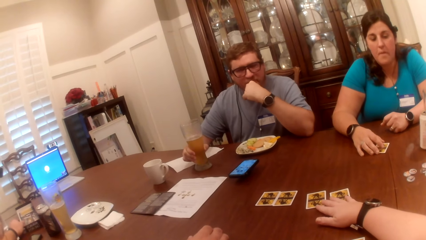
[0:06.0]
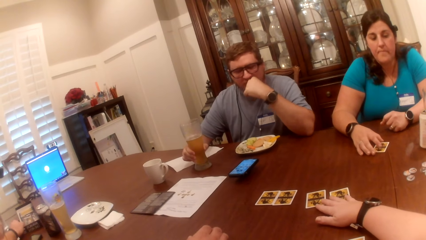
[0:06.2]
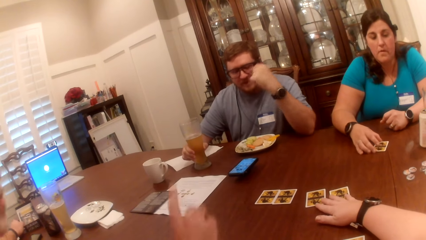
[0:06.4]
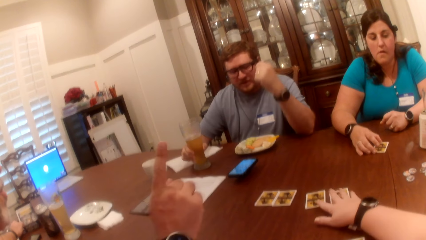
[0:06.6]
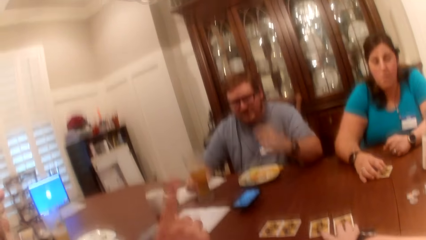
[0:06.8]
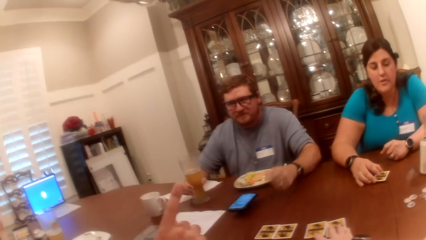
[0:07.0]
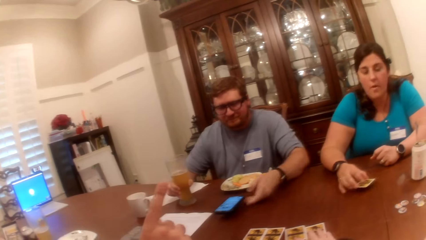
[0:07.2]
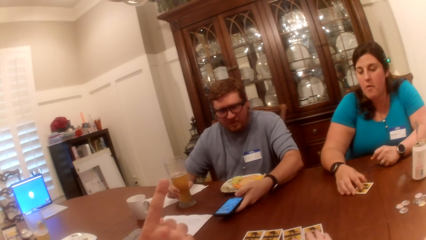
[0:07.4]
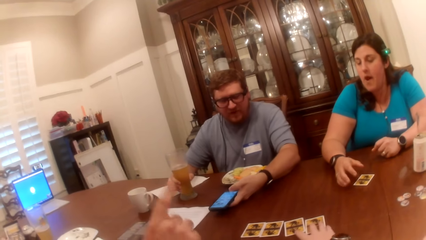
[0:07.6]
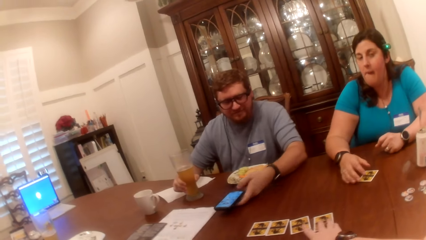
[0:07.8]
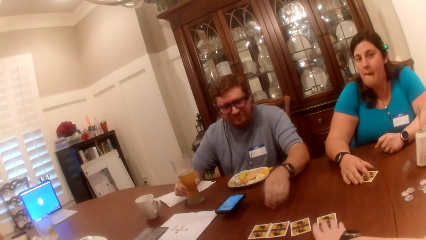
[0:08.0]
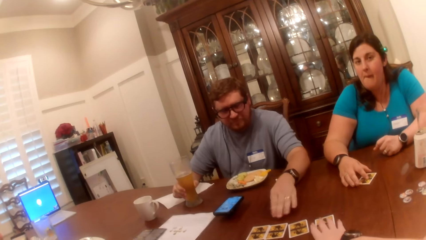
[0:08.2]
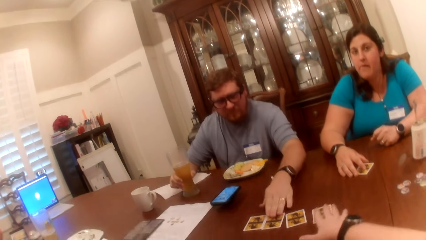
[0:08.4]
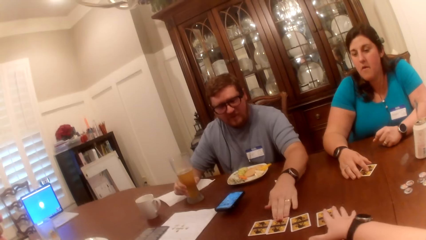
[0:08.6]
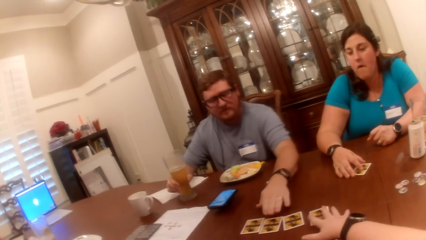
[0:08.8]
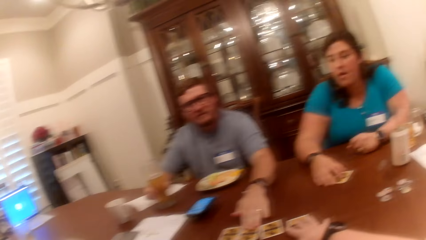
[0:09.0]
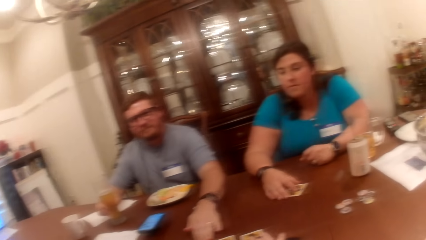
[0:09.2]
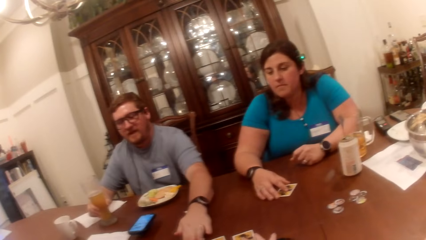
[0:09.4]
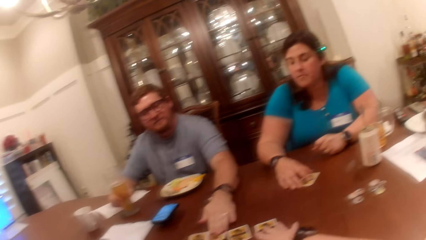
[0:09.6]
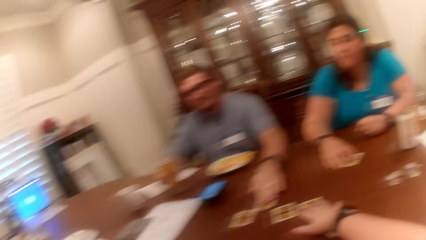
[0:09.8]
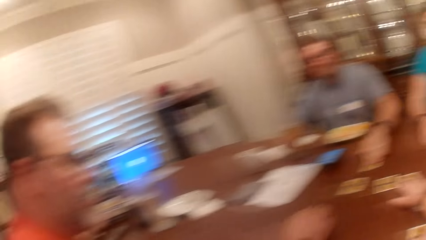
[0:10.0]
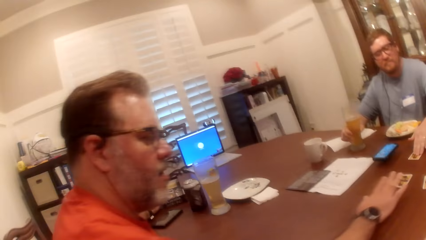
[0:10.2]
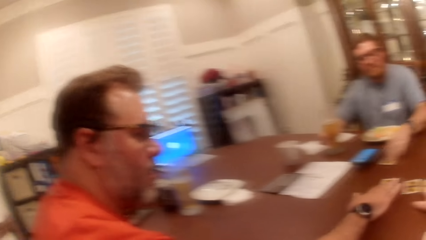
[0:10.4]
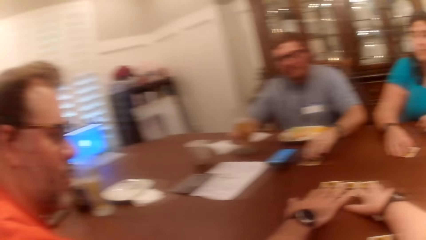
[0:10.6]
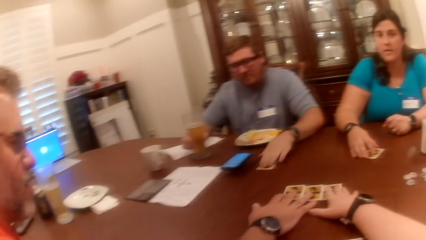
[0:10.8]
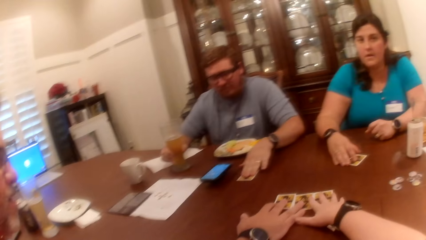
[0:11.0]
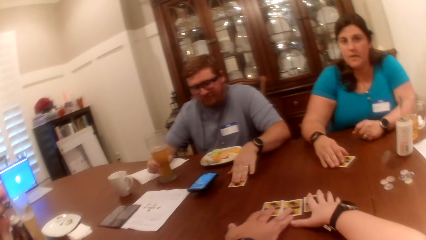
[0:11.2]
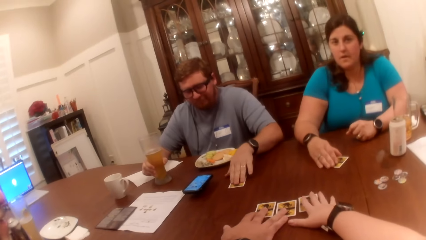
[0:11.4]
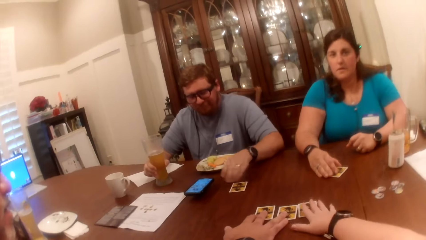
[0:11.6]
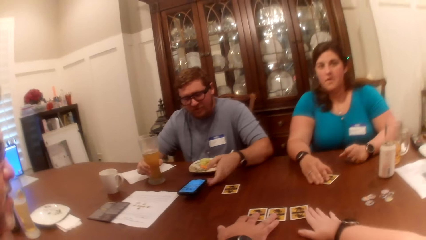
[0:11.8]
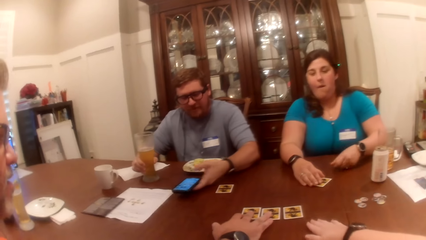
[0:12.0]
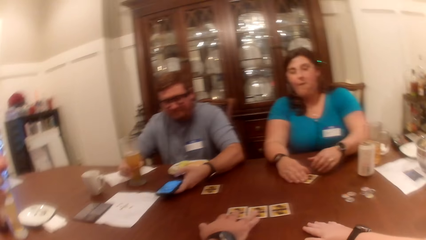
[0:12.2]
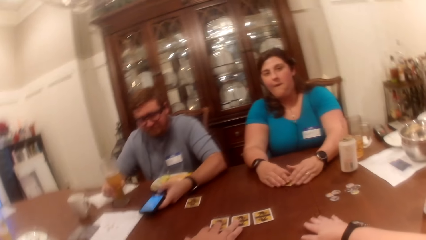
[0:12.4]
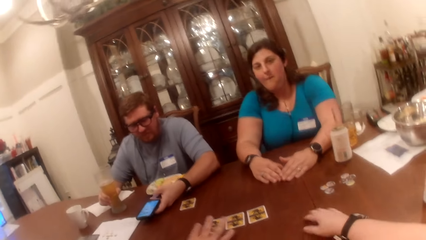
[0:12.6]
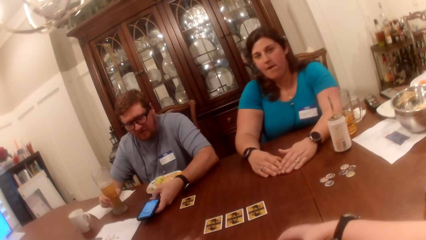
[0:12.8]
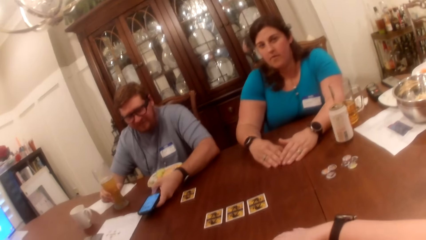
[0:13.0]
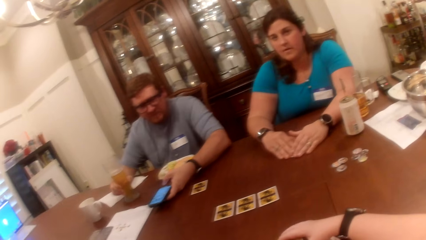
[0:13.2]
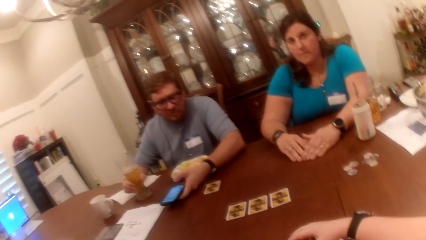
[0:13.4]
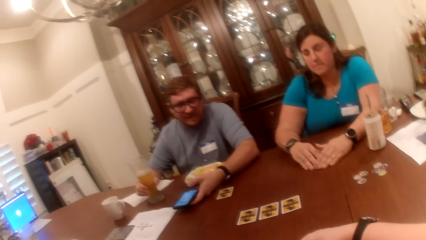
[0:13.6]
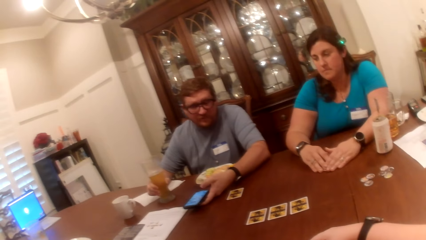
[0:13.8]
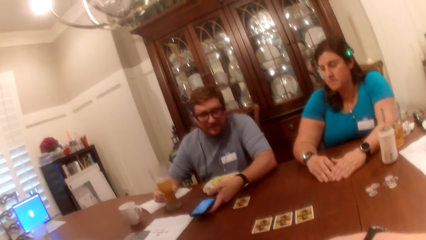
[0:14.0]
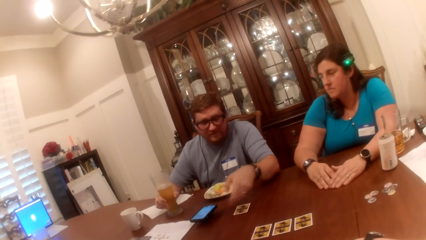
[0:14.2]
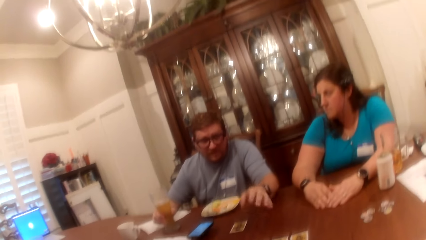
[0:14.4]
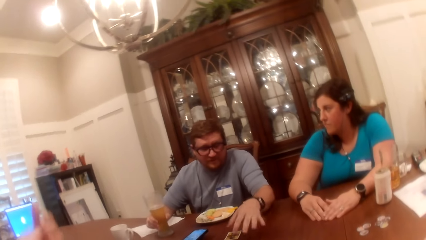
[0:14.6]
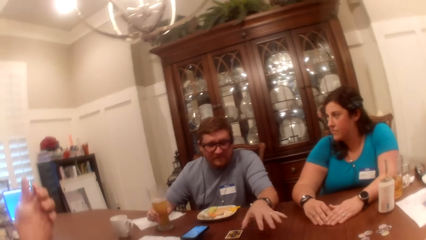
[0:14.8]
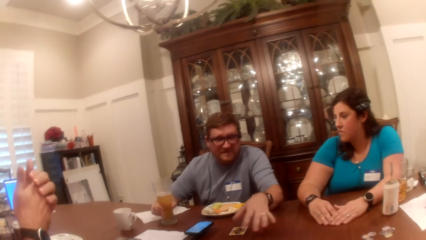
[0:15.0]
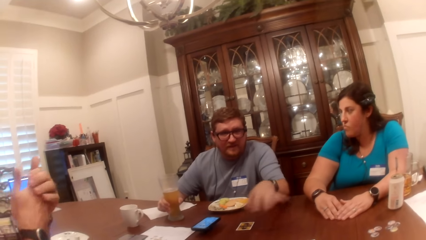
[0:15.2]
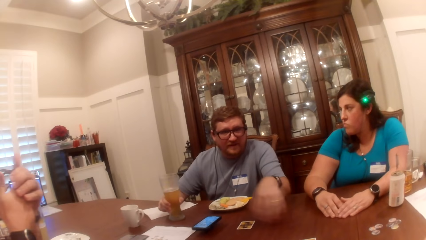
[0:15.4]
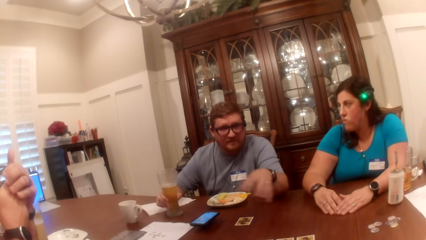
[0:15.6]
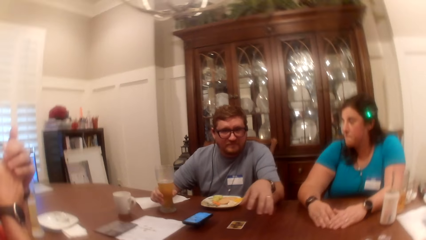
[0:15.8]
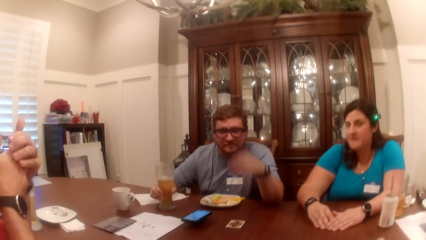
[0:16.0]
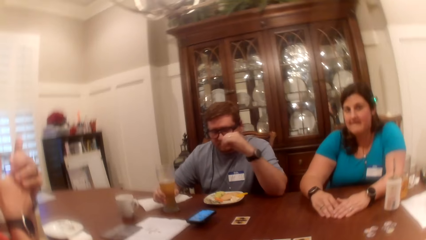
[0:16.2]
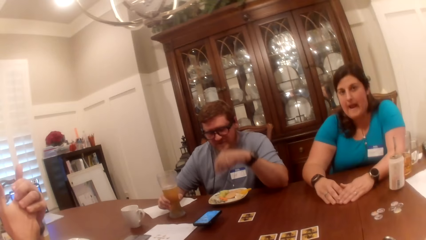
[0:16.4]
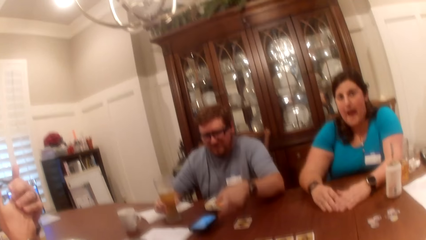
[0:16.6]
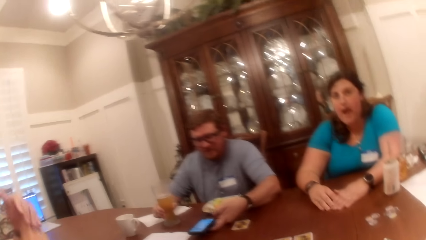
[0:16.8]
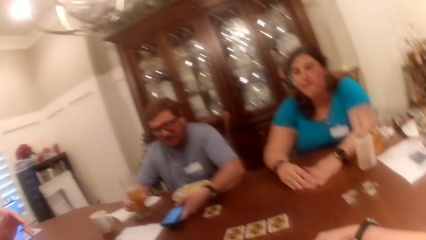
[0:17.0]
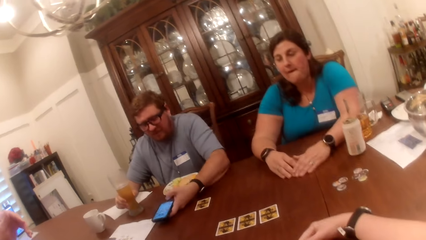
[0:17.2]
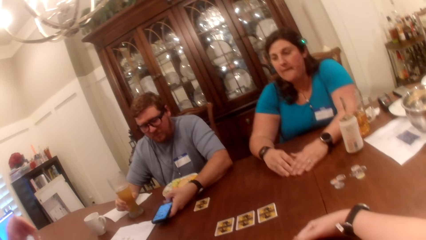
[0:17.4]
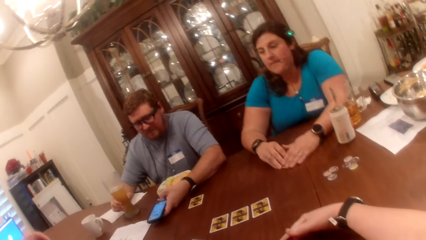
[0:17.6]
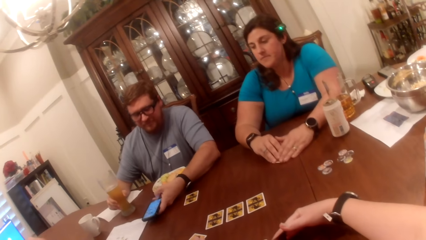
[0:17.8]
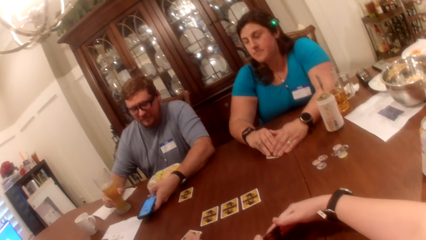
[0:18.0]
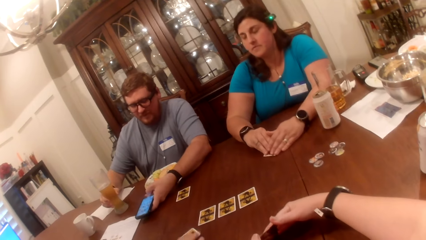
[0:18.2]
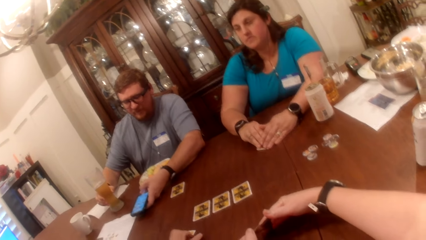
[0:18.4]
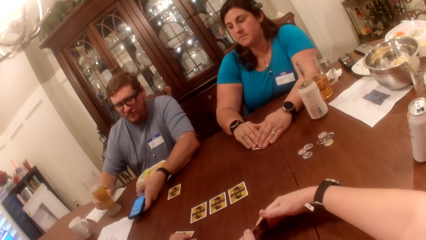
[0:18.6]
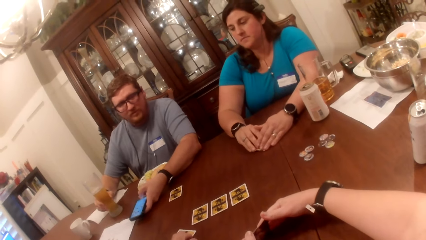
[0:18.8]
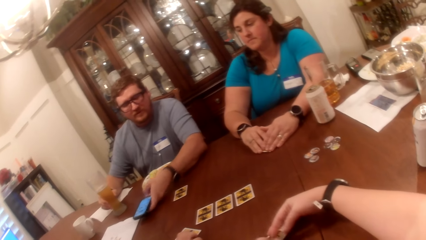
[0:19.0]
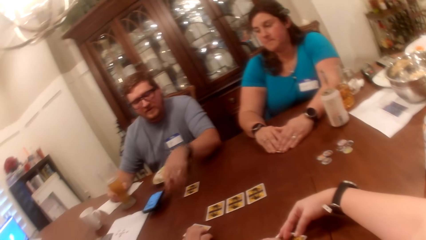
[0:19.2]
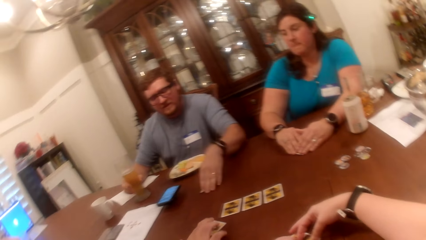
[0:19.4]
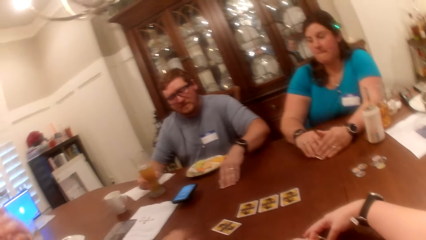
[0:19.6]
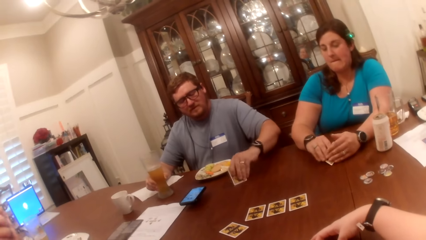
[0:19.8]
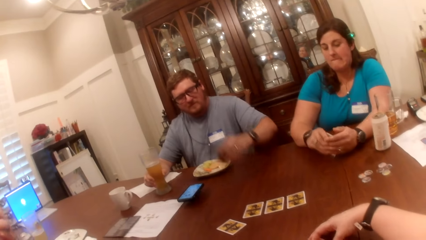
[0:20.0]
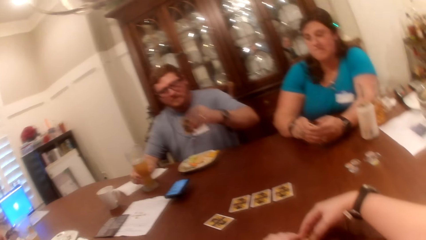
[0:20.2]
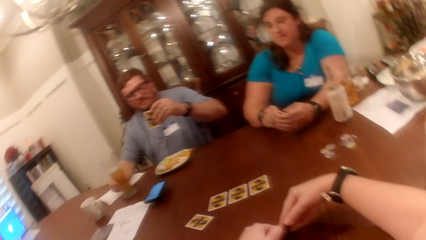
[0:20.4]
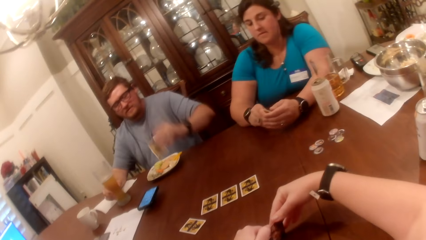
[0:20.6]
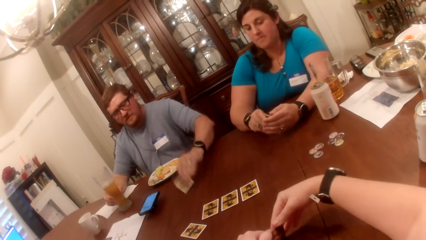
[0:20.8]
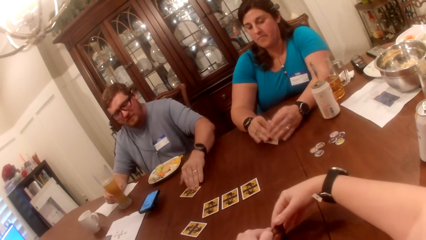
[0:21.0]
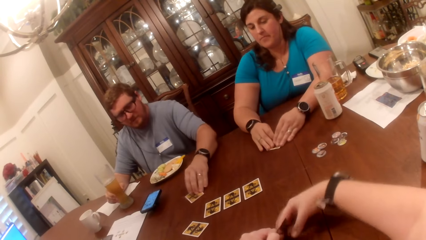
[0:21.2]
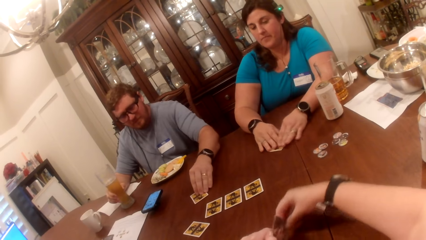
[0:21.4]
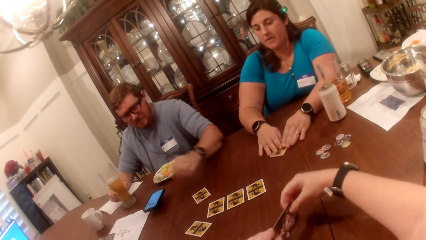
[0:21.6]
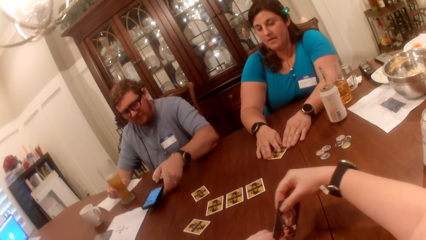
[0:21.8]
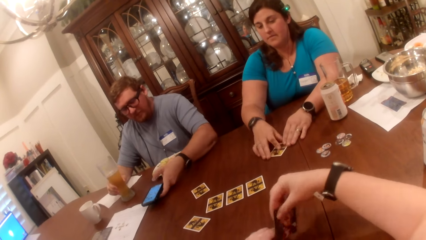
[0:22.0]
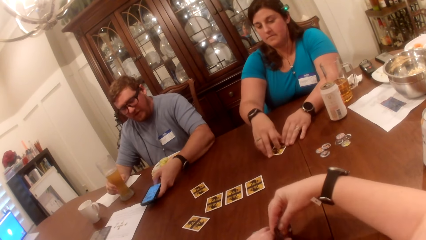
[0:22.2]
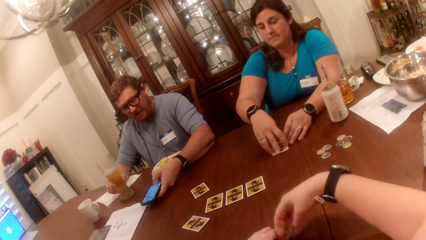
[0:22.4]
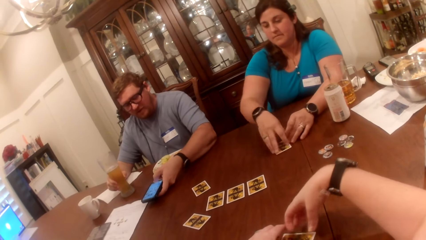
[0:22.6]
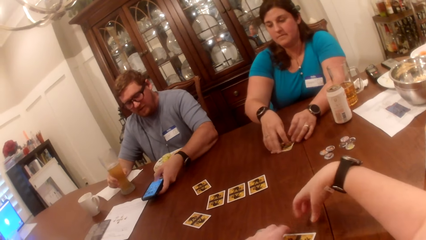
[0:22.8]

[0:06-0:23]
The camera wearer interacts with two men and a woman. She moves two cards on the table with her right hand. The woman moves a card on the table with her right hand. A man moves a cellphone on the table with his left hand. The man pulls a card on the table with his left hand. The camera wearer moves cards on the table. The other man moves a card on the table with his right hand. The first man holds the phone. He operates the cellphone with his left hand. He unhands the phone. He holds the phone and operates the cellphone with his left hand. The camera wearer holds a card. The other man slides a card on the table with his right hand. The camera wearer opens the card with both hands. The first man picks up a card. The woman lifts the card. The man opens the card on the table with his left hand. The woman opens the card with both hands. The woman stares at the card. The man stares at the card and places the card on the table. He slides the card on the table with his left hand. The woman places the card on the table. The camera wearer rotates the card in the hand. The woman slides her card on the table with her right hand. The man holds the phone.
